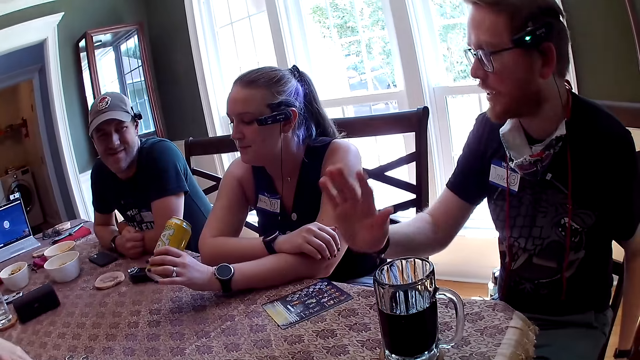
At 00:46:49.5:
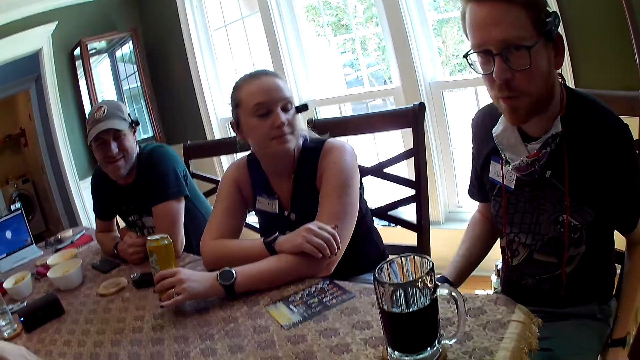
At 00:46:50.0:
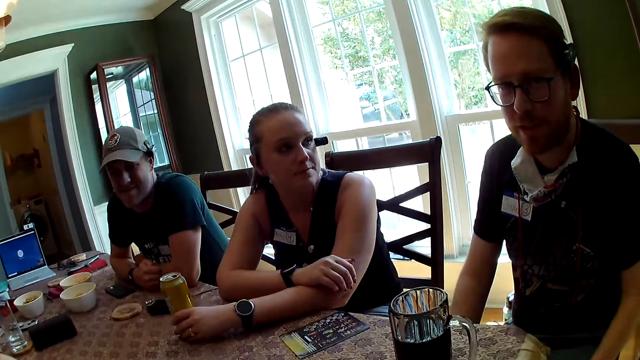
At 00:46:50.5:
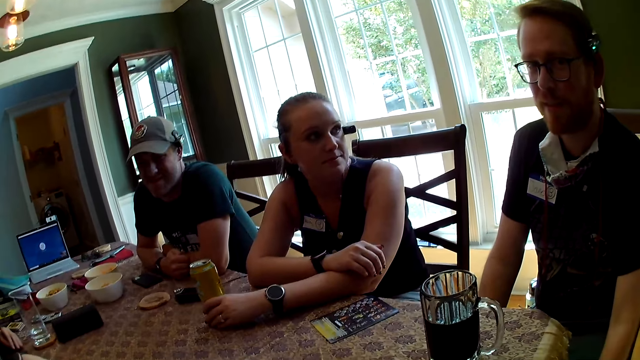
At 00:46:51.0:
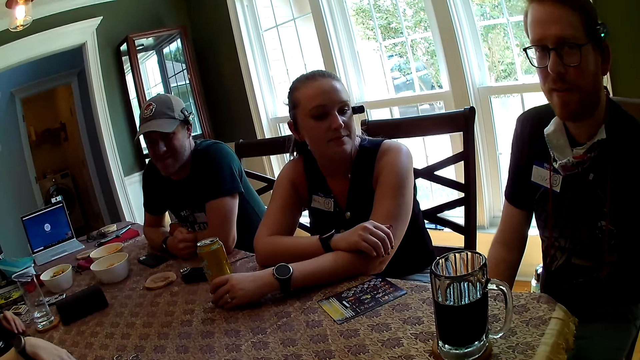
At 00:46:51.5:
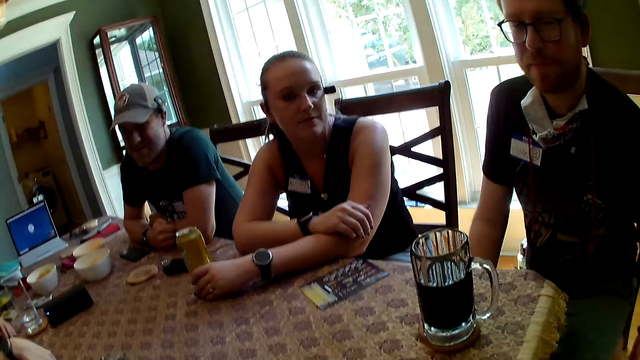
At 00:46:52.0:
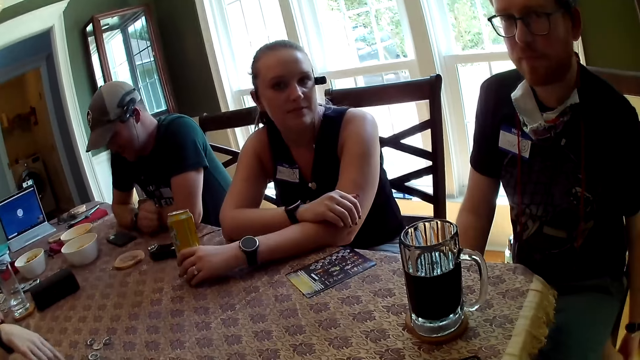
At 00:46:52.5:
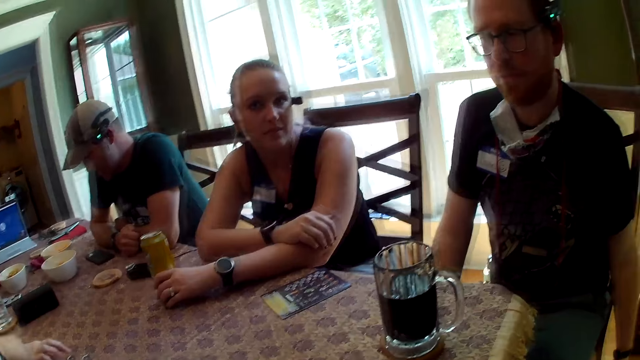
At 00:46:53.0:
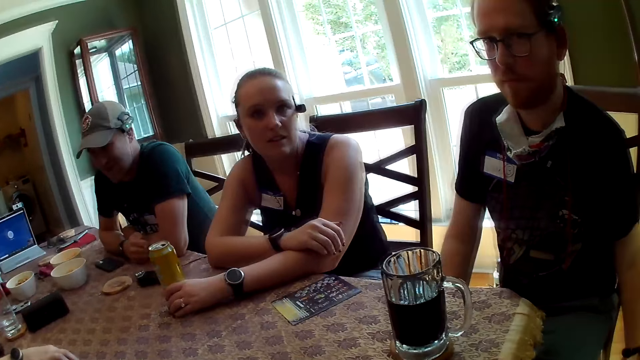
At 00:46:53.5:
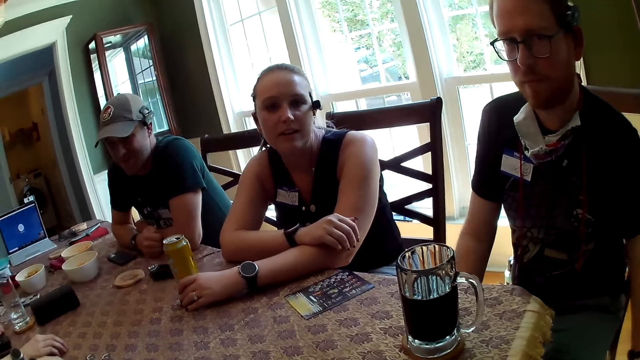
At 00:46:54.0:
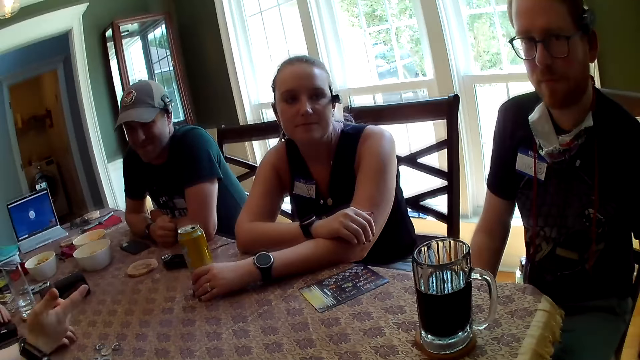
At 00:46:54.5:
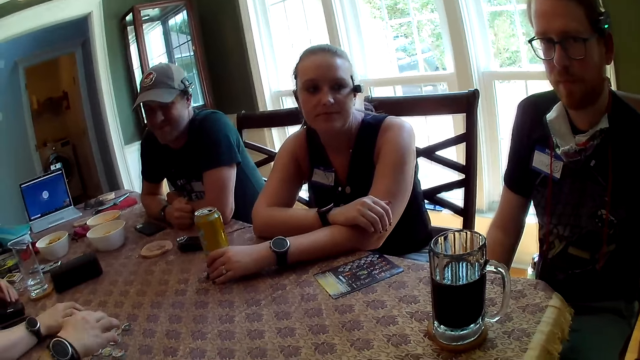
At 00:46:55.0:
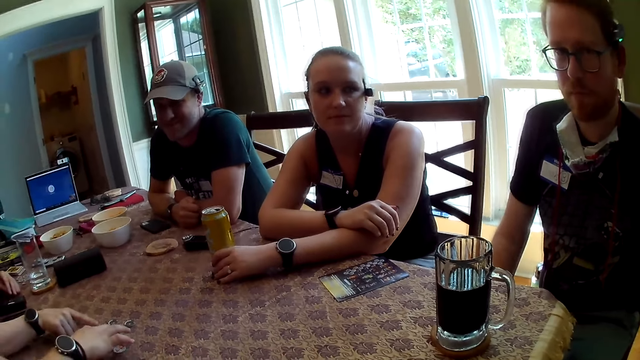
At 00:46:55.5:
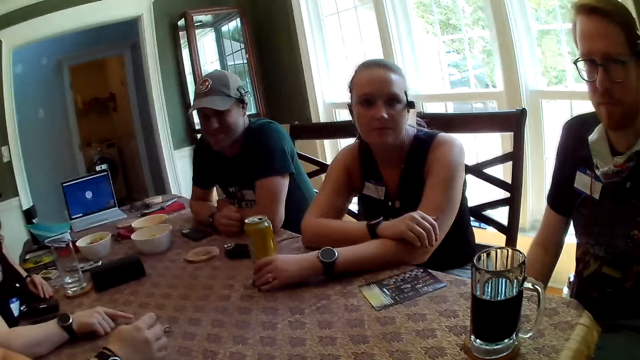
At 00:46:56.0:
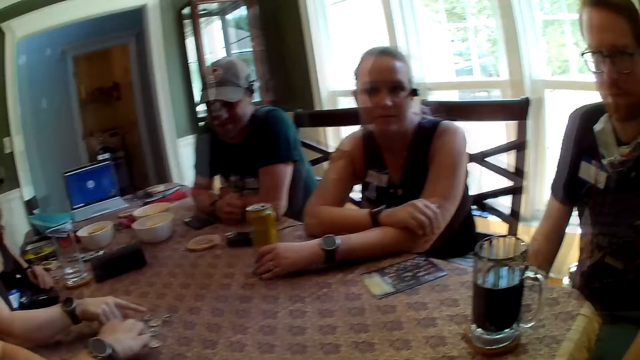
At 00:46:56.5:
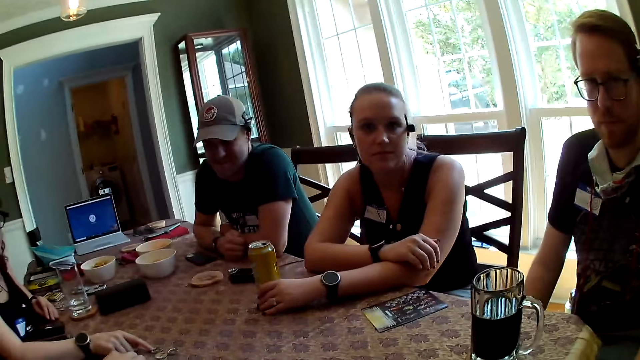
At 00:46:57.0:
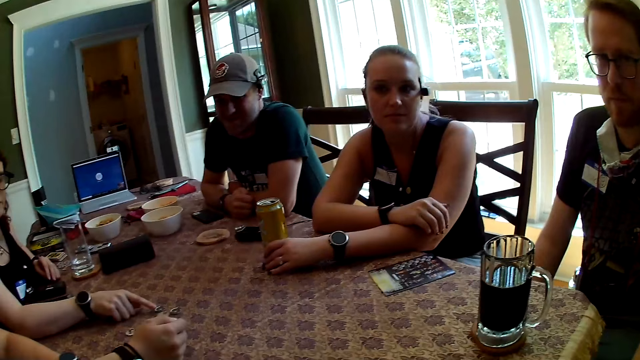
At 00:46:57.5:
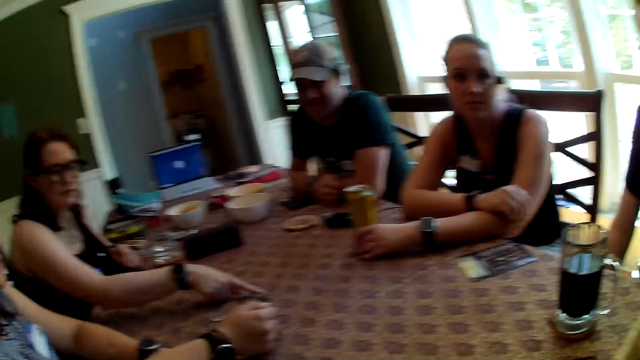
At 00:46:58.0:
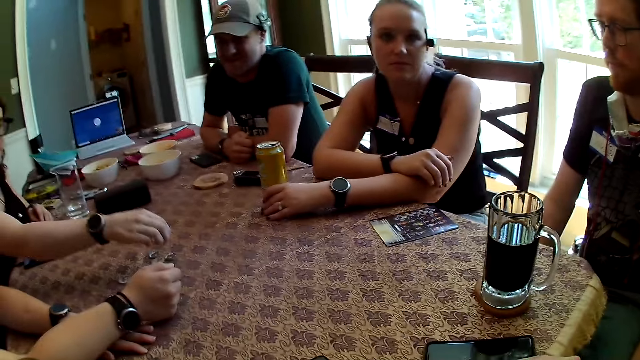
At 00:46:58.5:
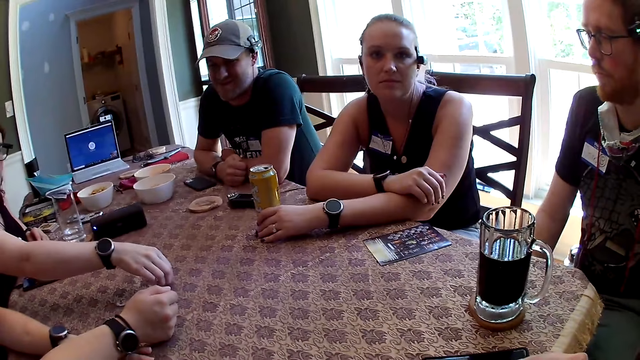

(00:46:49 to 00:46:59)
The camera wearer talks to persons. The woman drinks the can drink in her left hand. Another woman adjusts the token on the table with her left hand.

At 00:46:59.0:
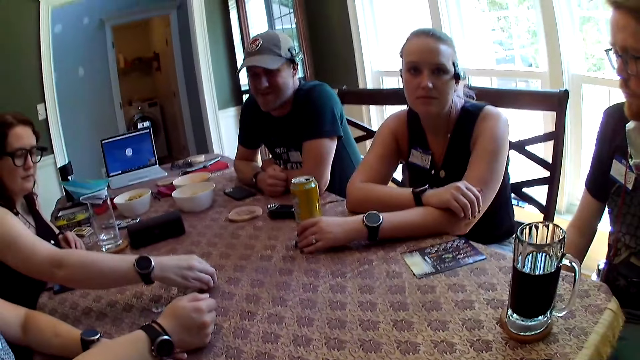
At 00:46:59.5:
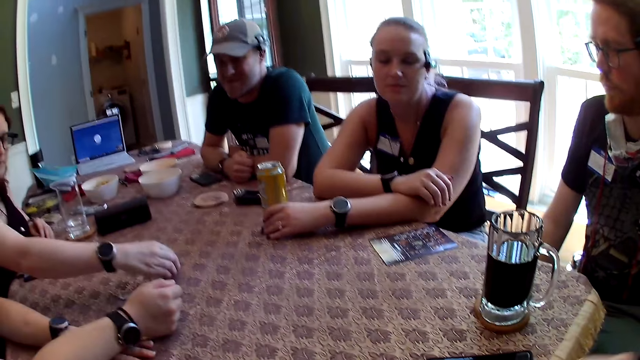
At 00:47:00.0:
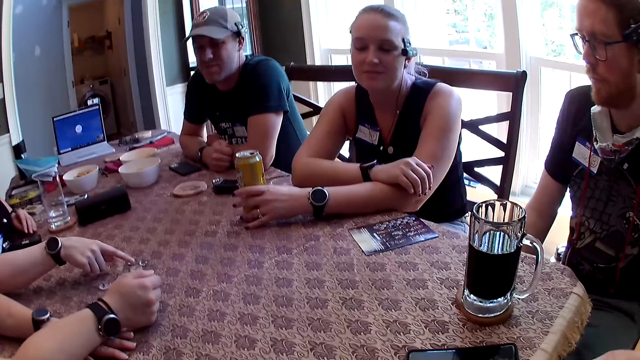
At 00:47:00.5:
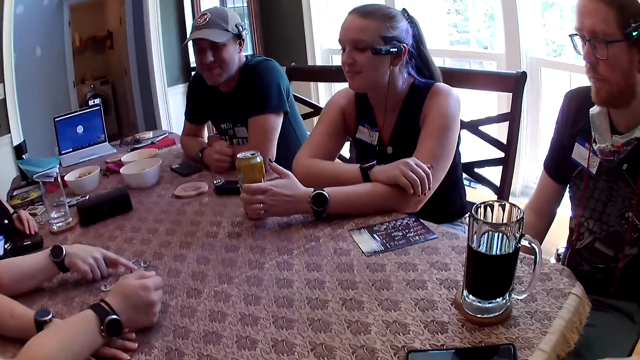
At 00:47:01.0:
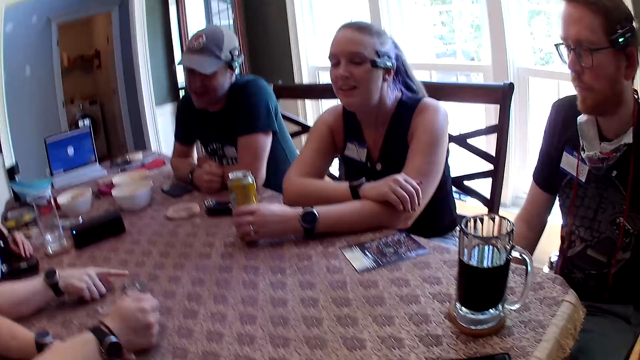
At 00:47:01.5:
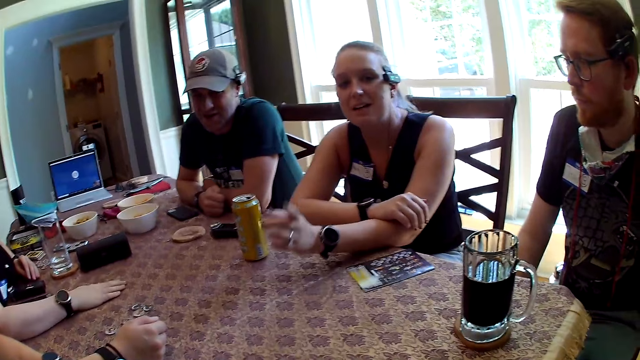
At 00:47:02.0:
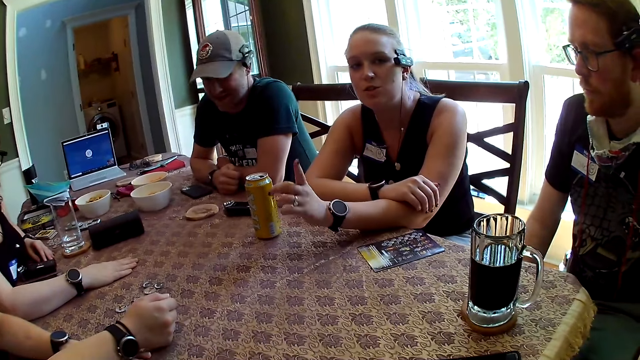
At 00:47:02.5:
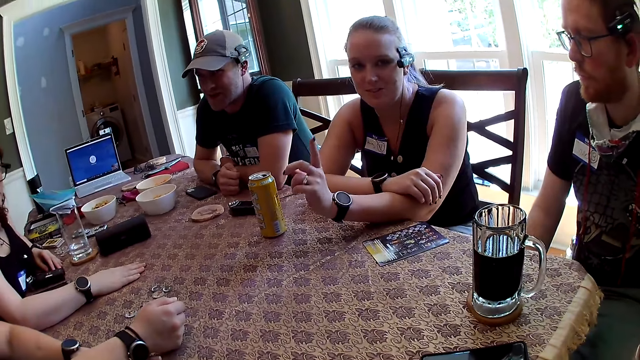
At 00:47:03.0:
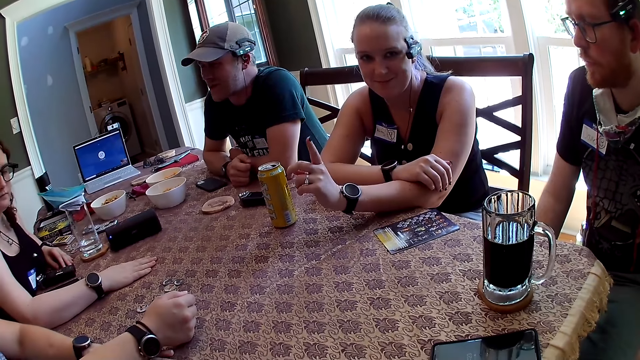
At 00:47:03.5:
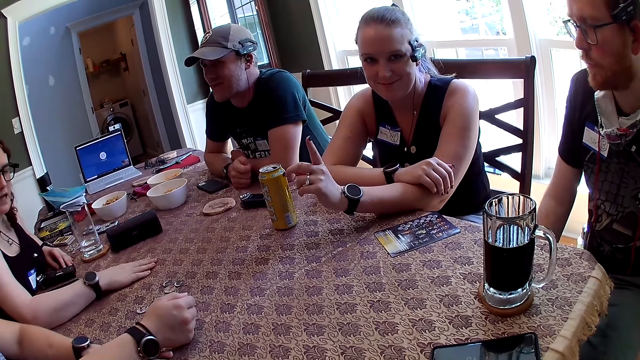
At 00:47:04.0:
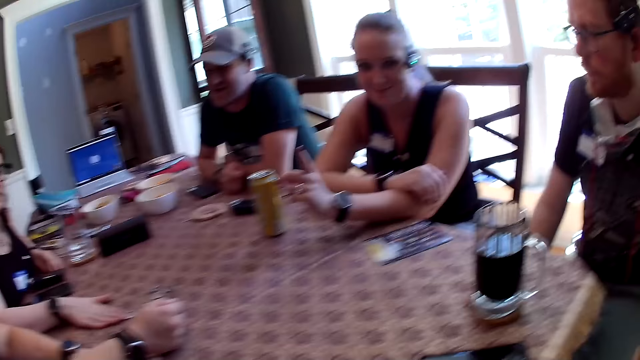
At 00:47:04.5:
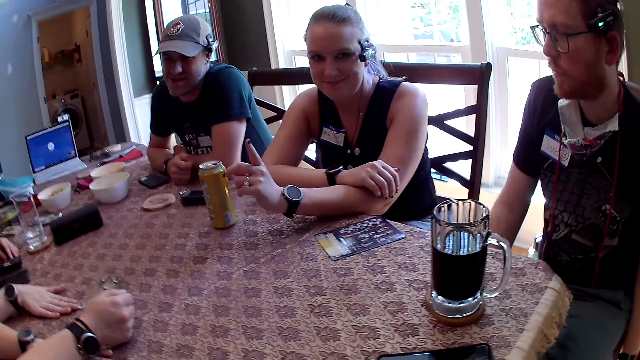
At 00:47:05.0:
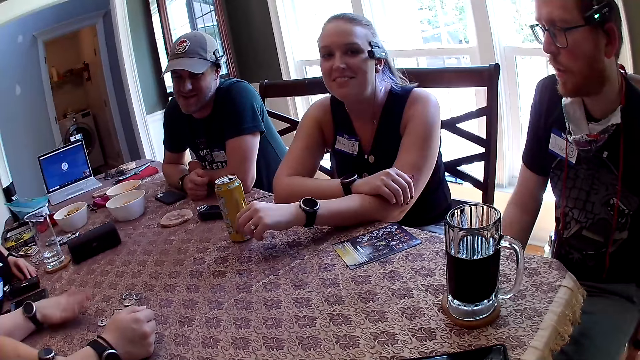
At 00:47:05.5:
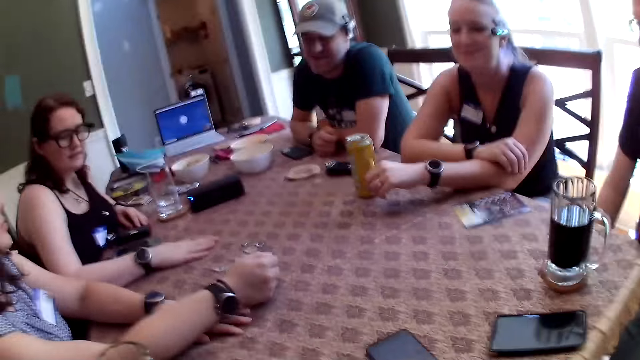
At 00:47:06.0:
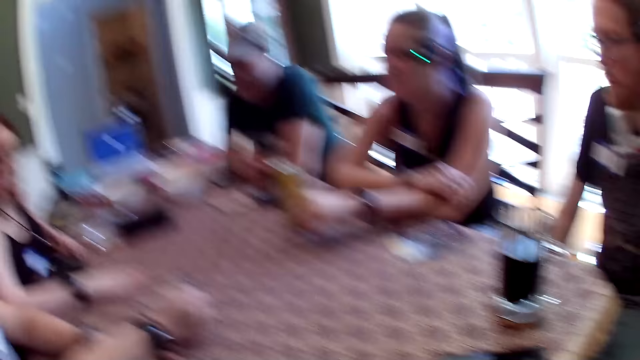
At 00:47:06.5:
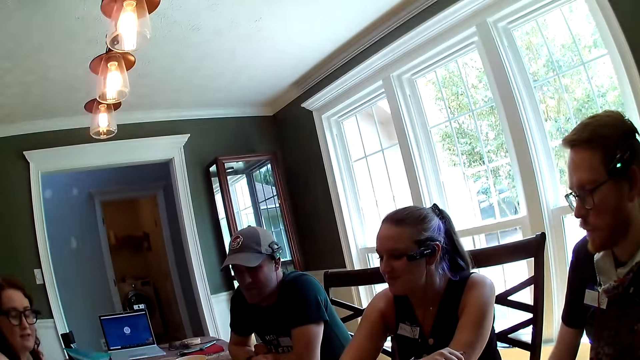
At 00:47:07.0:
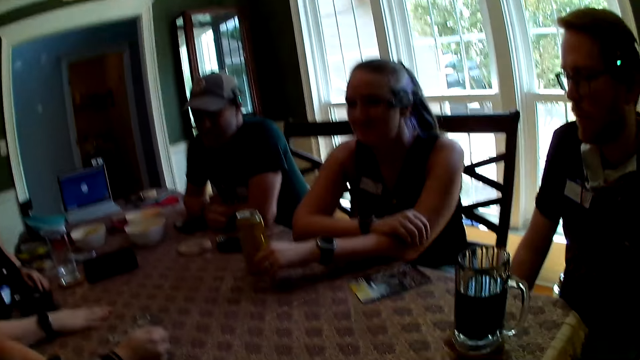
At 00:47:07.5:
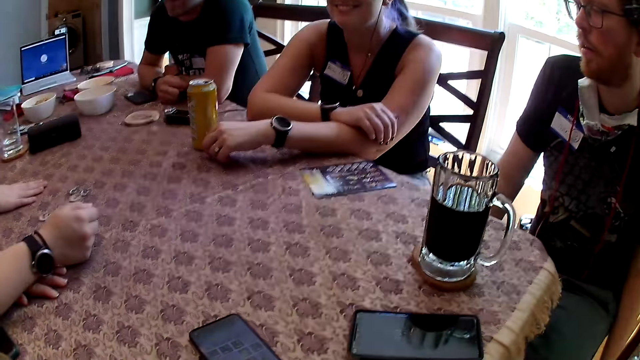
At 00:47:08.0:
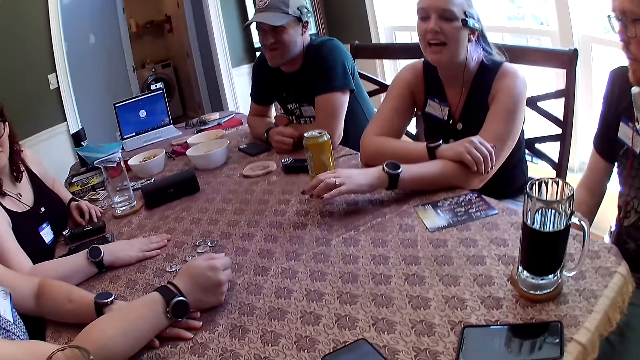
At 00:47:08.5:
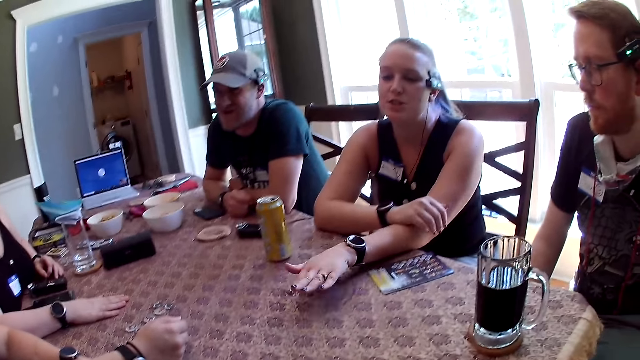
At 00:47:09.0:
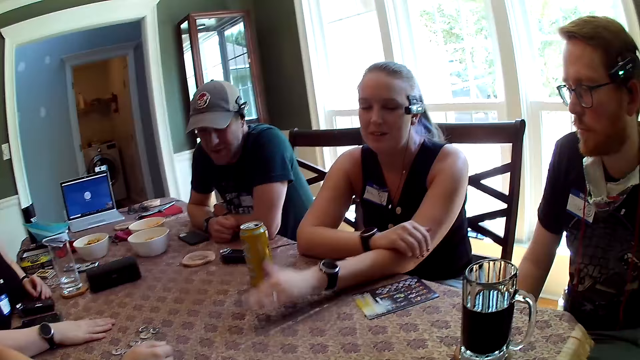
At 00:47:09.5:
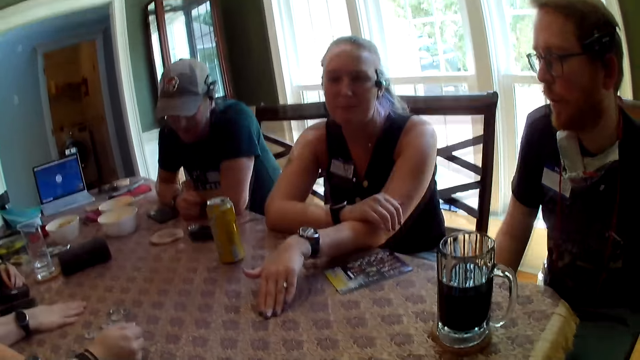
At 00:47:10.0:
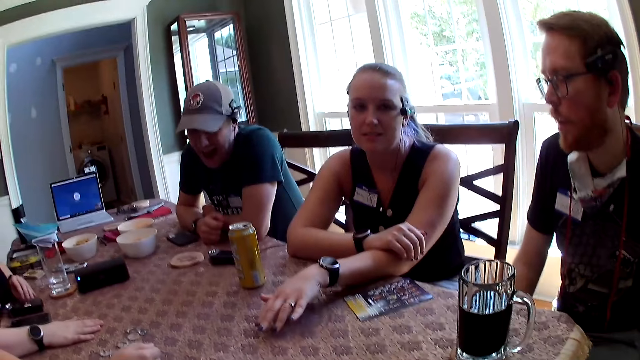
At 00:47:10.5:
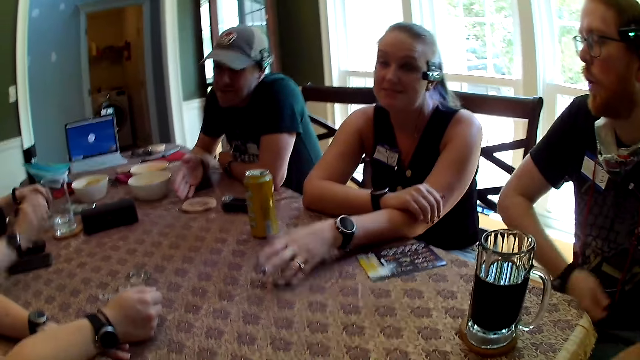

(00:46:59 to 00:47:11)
A man speaks to a woman and another woman. A third woman speaks to the camera wearer. The second woman speaks with the first woman.
